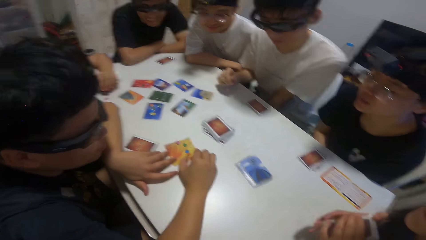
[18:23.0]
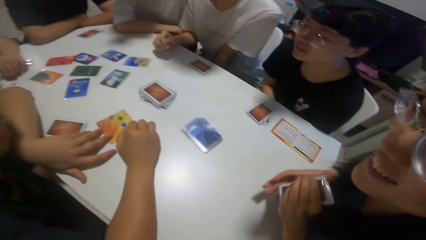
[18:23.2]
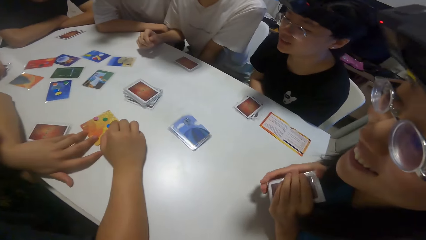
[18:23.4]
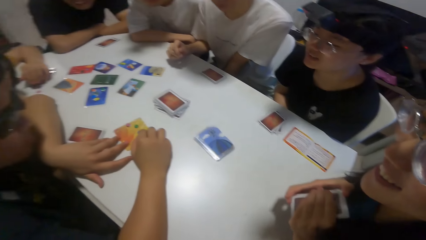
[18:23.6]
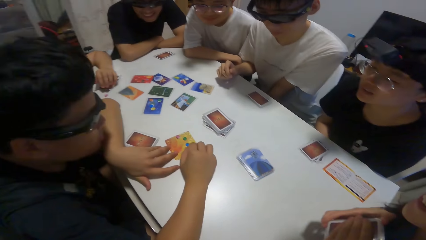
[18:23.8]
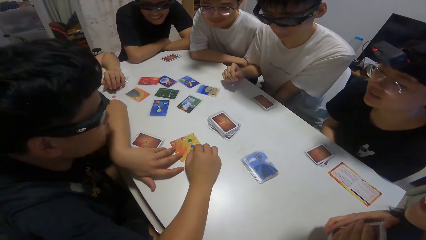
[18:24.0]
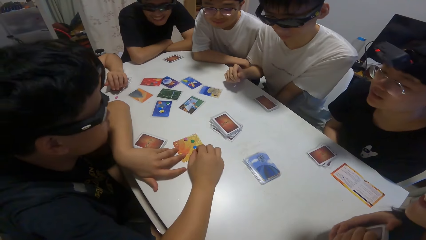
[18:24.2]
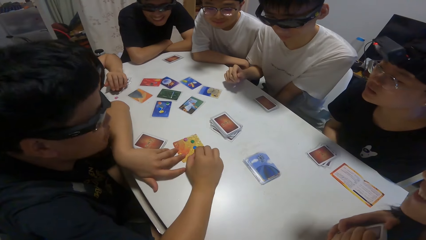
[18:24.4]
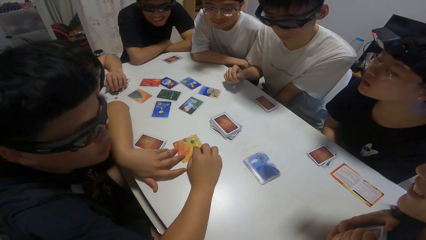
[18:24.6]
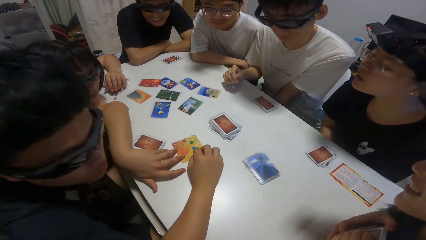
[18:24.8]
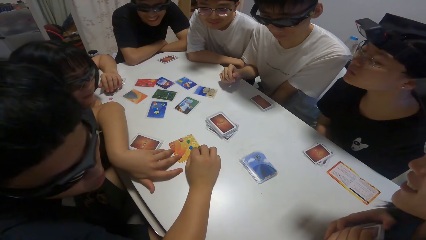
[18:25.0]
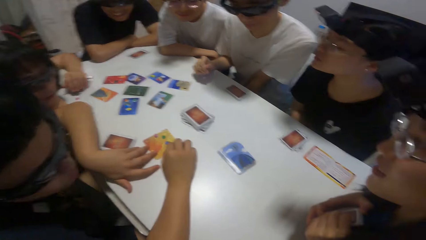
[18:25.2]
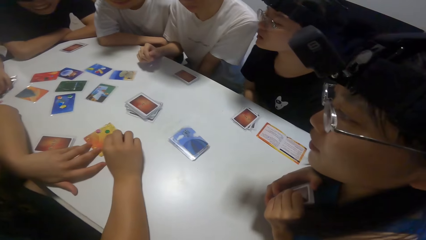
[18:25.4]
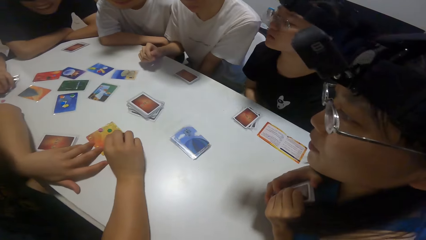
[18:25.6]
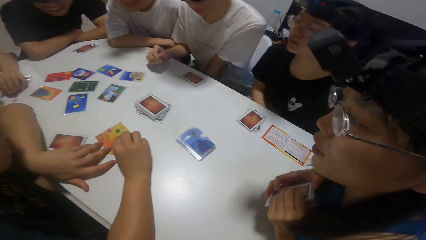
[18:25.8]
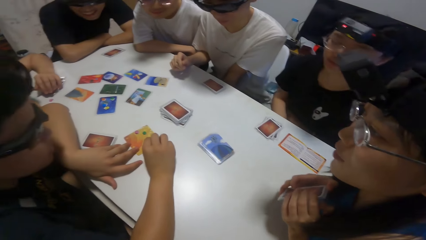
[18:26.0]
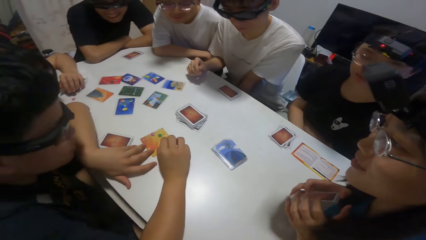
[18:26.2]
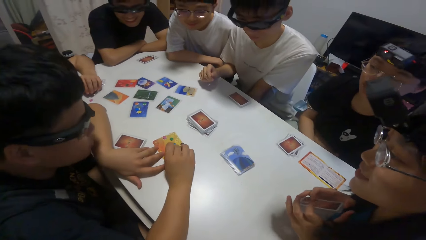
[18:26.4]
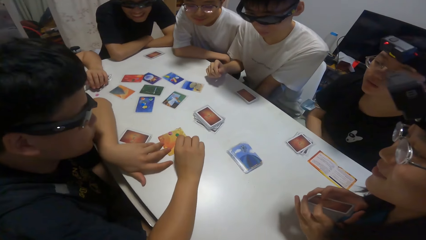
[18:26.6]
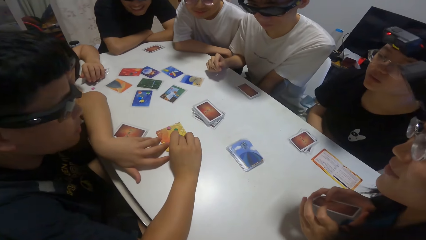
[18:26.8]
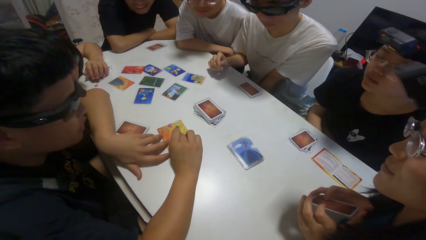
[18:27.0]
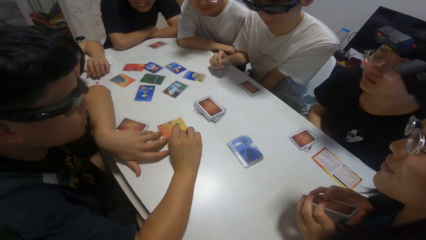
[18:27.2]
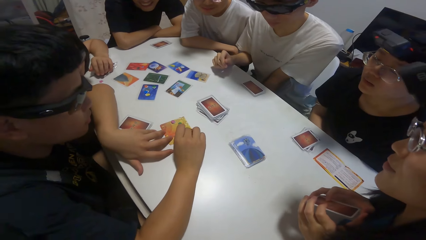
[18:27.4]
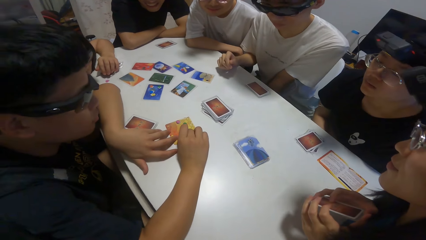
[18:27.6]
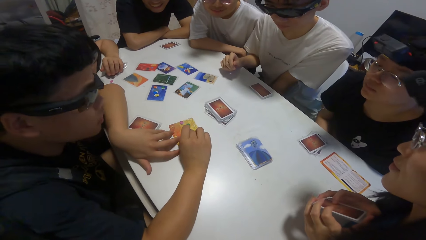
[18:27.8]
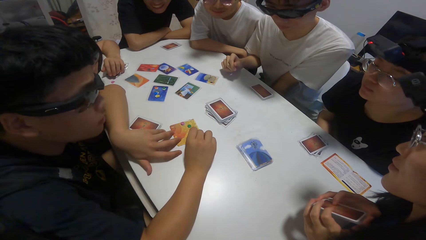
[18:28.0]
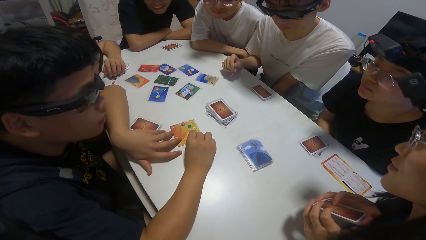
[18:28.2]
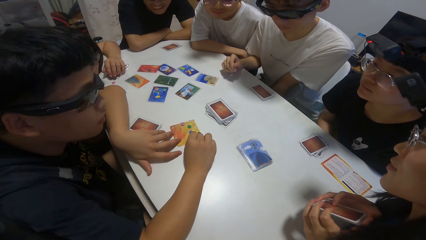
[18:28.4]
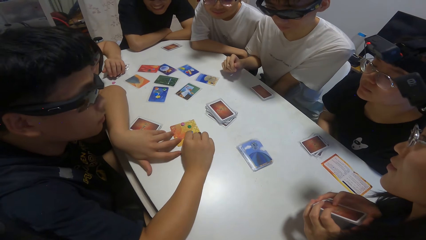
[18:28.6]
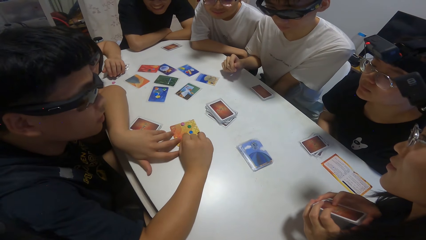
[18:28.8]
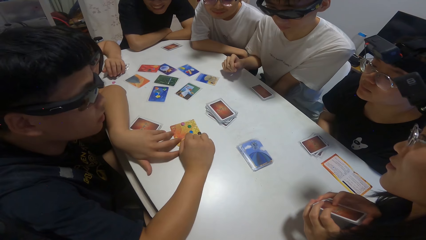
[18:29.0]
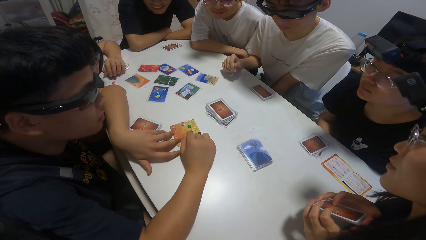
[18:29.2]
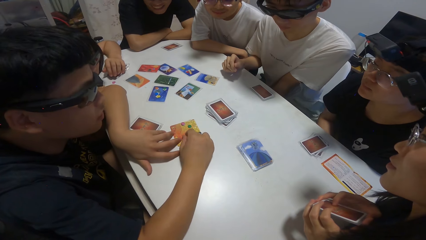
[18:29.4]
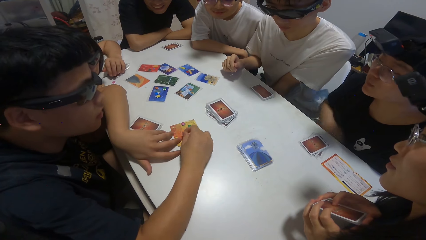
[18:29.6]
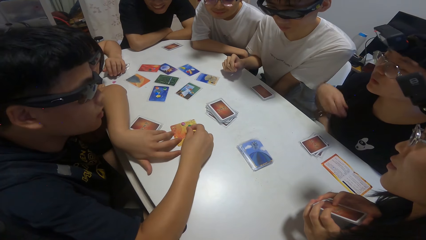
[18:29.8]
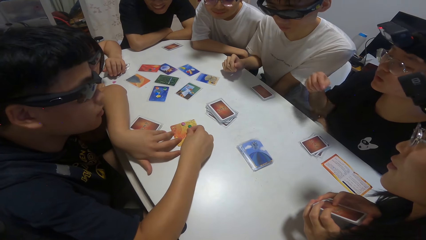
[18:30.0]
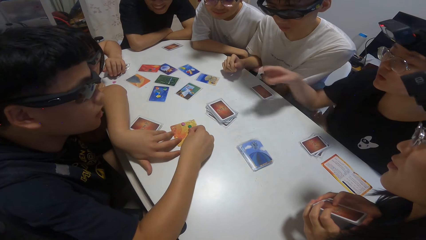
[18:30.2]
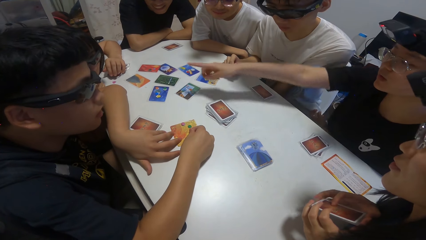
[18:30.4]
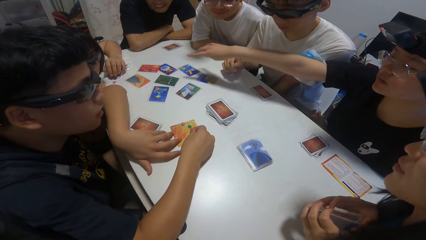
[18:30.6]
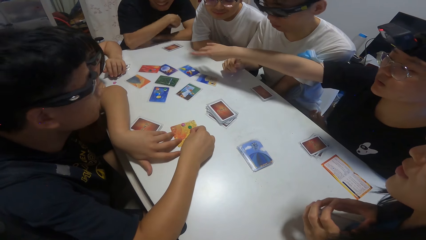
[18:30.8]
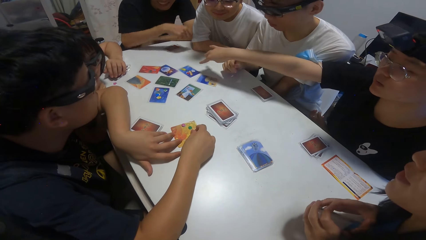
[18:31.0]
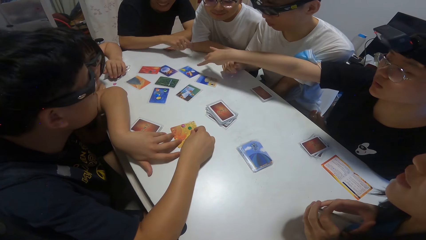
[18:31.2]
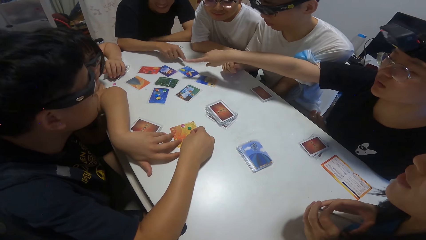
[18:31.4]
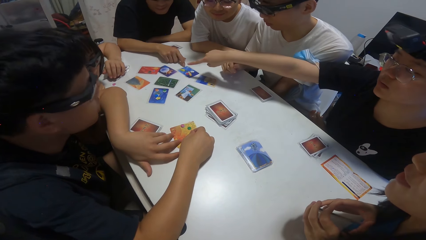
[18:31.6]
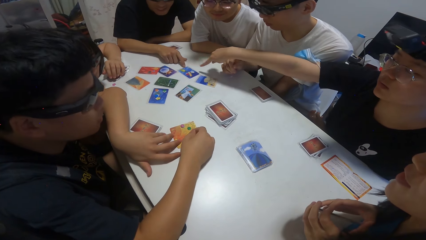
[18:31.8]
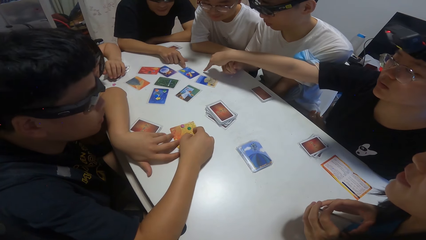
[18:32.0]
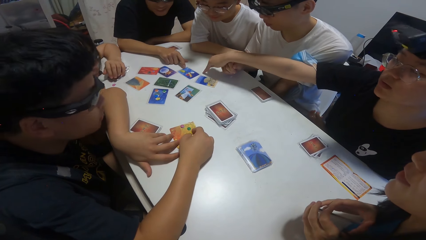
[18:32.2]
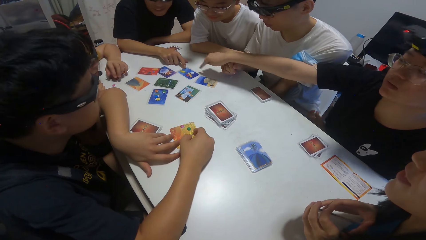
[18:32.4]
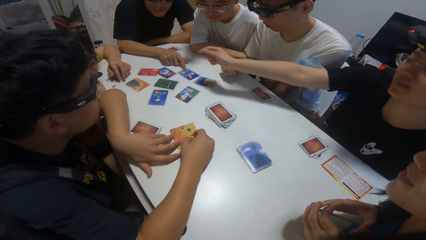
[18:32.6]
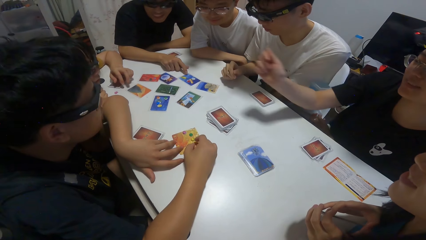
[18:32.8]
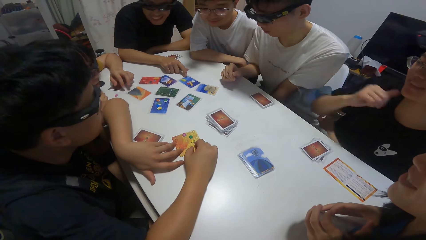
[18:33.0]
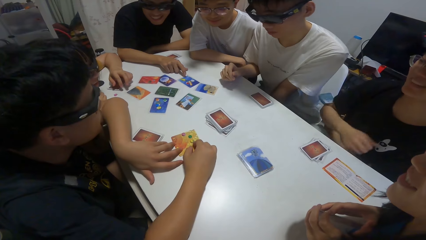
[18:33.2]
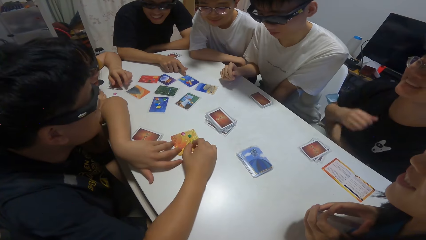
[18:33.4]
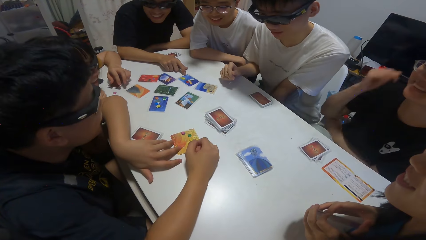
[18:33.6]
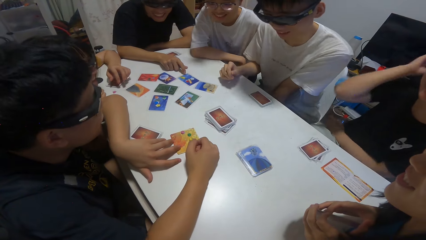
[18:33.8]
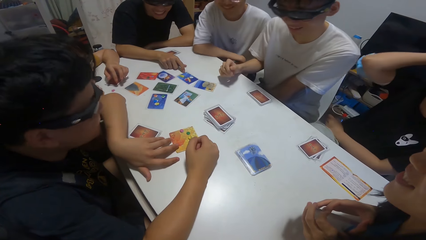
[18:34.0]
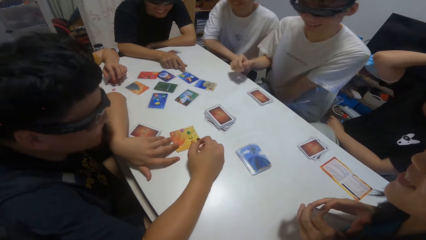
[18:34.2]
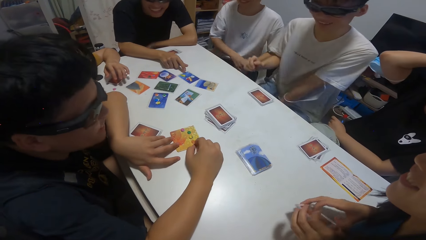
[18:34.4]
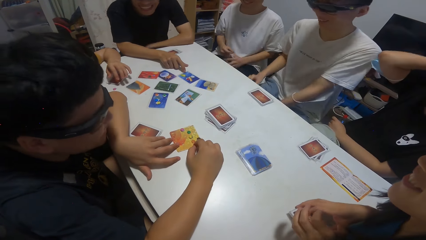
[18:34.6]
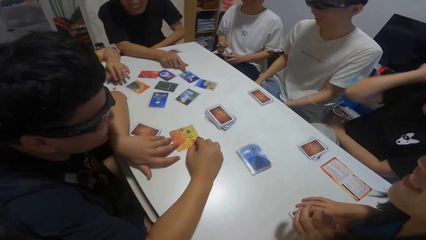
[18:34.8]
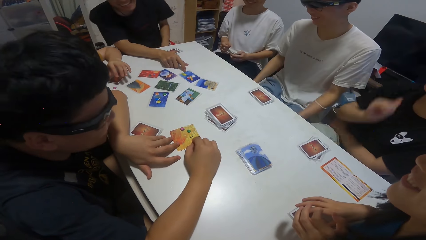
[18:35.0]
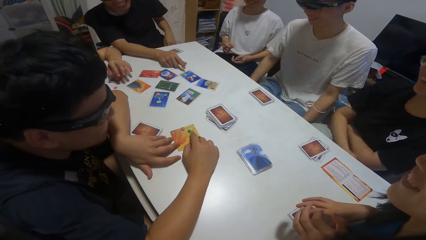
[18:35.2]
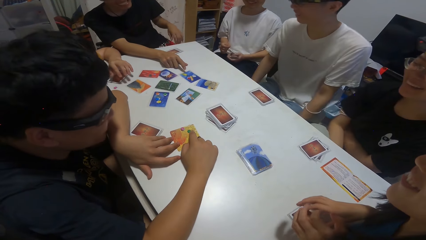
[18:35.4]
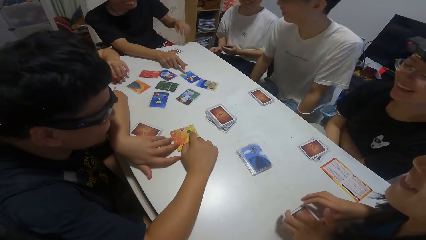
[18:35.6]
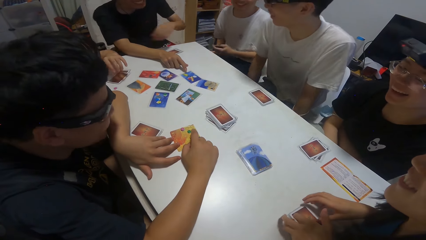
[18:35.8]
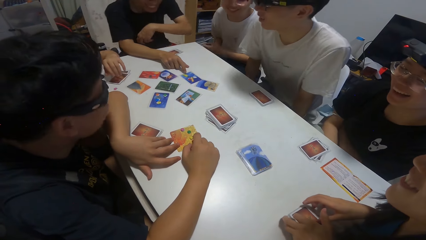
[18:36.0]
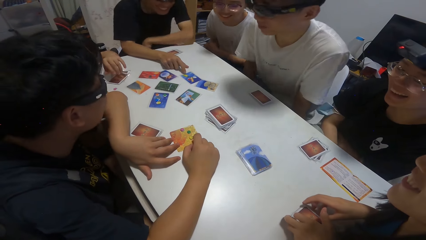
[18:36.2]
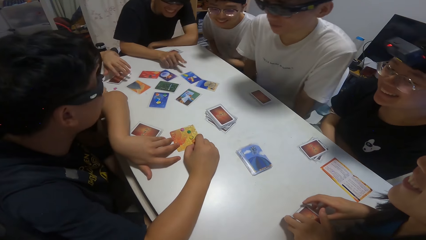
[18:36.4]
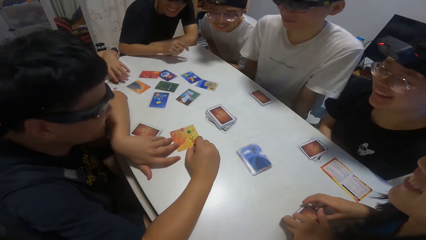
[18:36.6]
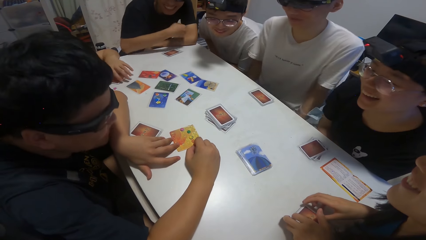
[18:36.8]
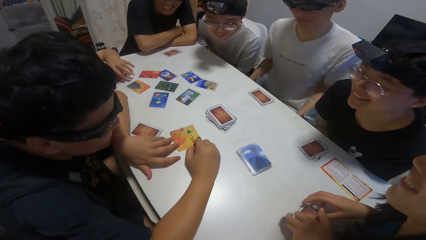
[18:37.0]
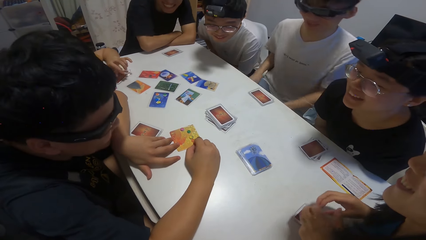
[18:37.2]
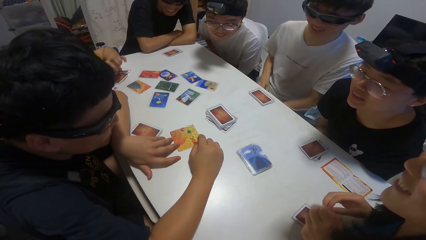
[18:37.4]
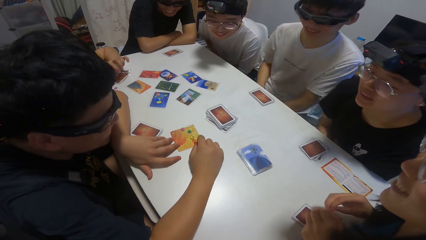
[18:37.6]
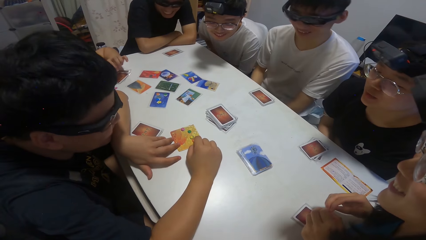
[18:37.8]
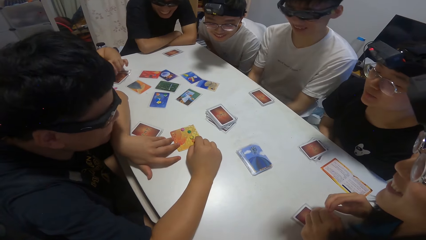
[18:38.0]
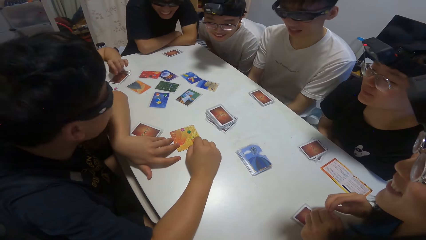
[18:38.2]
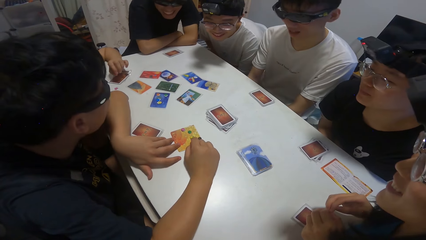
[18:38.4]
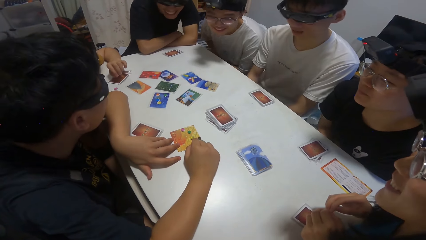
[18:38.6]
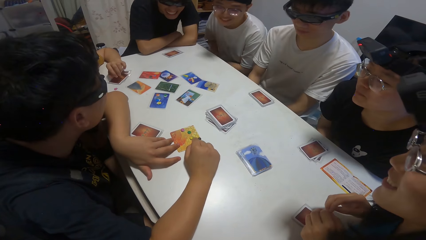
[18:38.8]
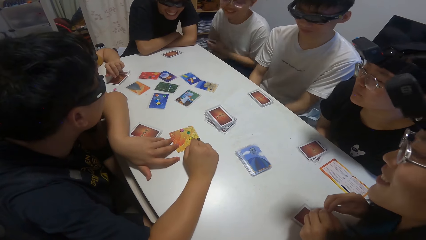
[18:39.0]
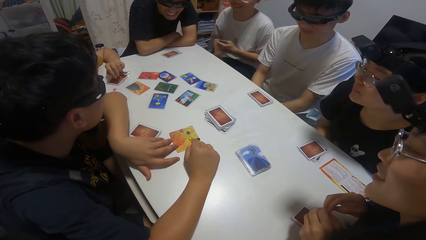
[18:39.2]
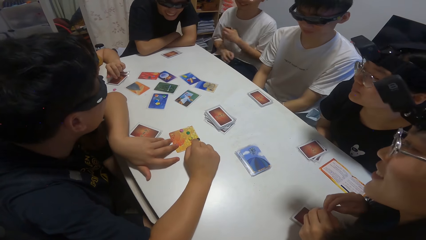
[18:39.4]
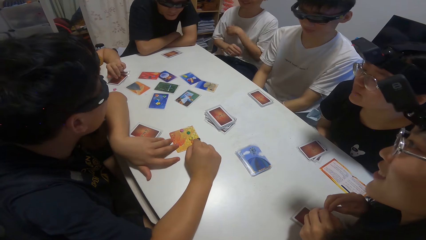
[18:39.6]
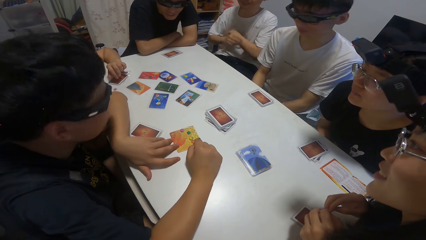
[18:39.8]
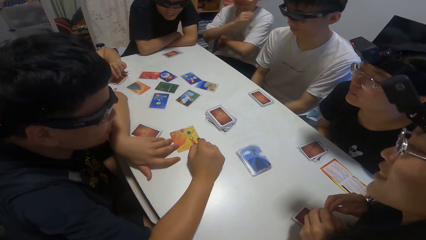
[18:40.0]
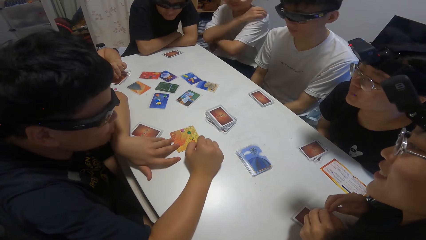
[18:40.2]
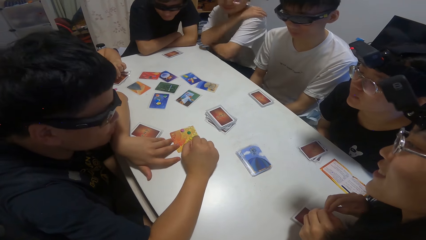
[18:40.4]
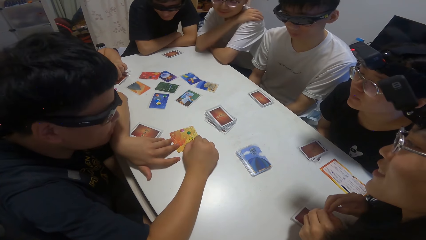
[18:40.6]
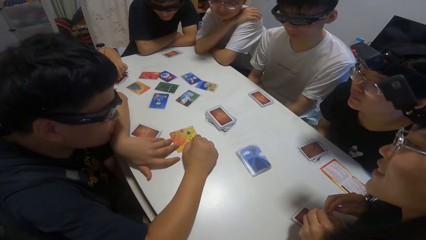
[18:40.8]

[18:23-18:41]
The camera wearer holds playing cards. A man points at the playing cards. A man touches the table. A woman touches the table. Another man holds poker chips.
